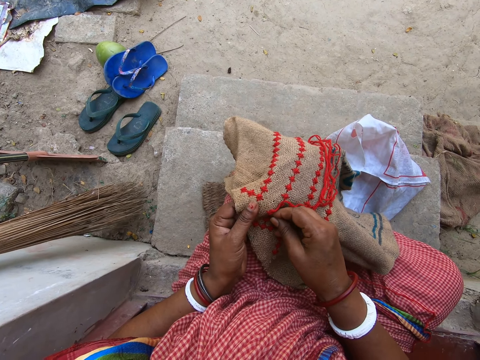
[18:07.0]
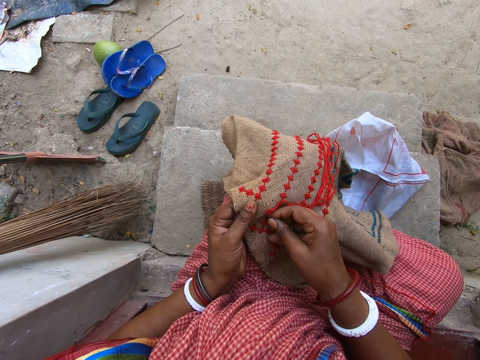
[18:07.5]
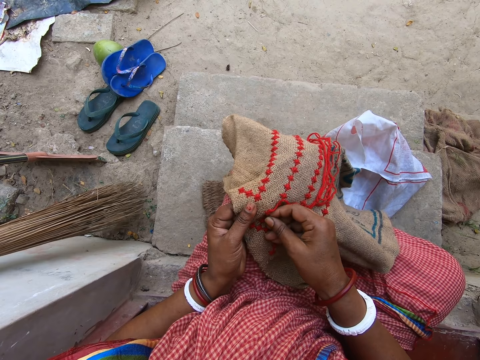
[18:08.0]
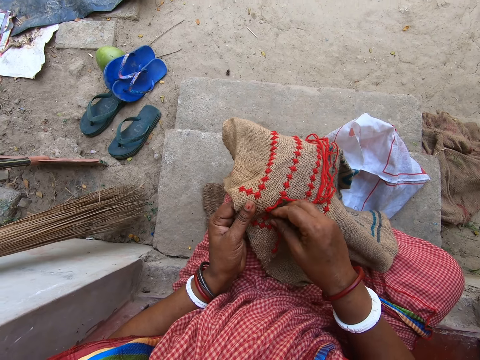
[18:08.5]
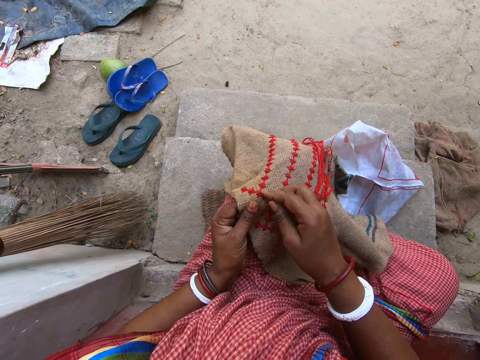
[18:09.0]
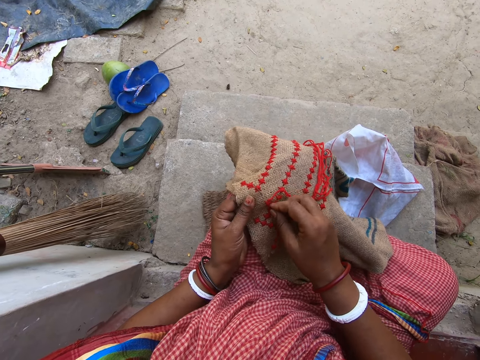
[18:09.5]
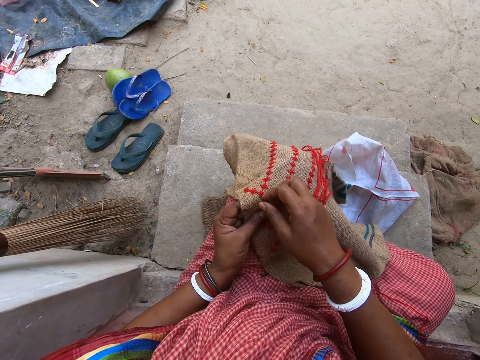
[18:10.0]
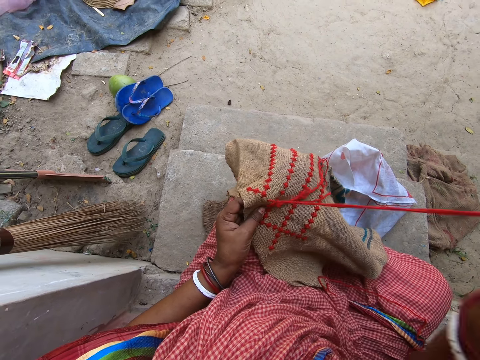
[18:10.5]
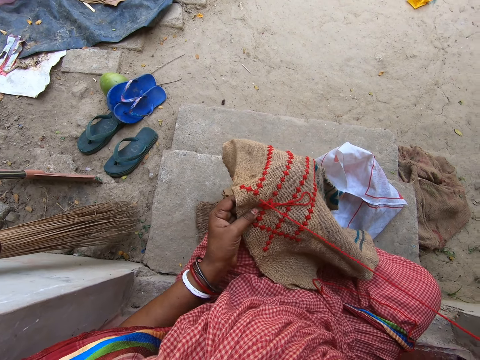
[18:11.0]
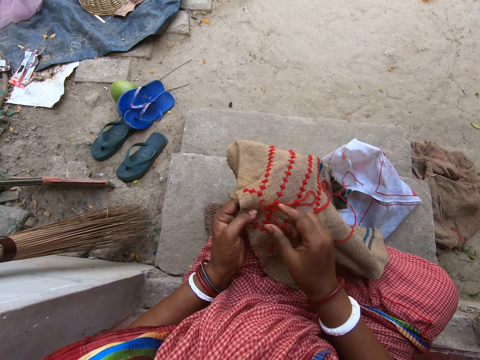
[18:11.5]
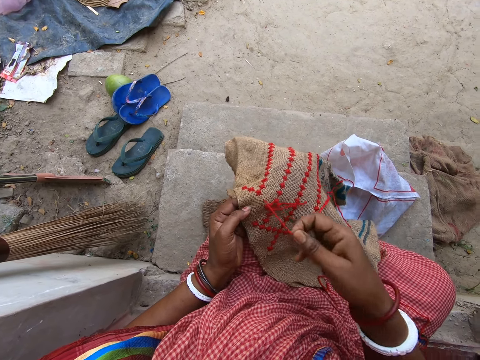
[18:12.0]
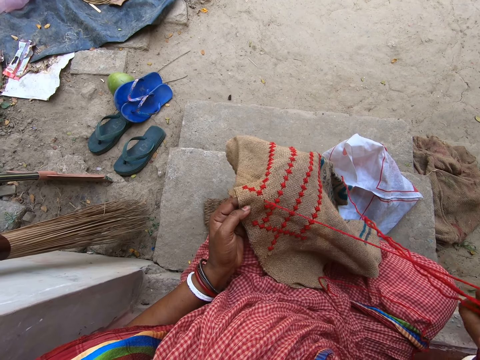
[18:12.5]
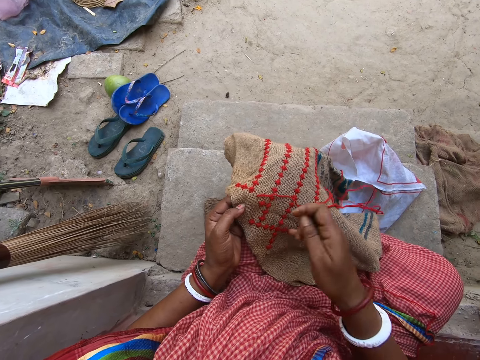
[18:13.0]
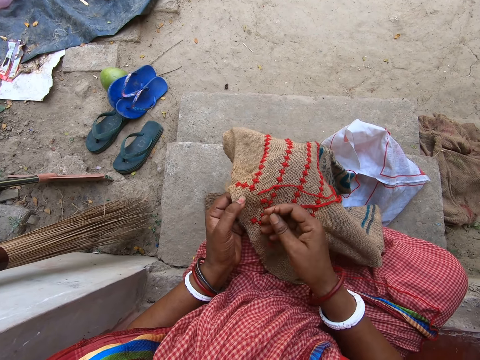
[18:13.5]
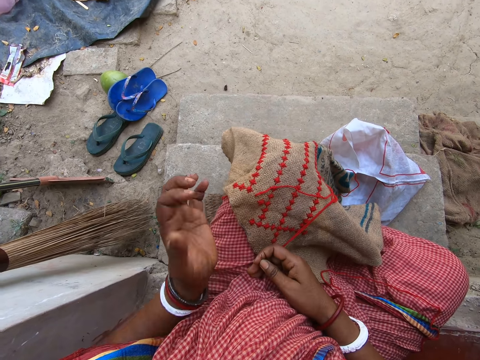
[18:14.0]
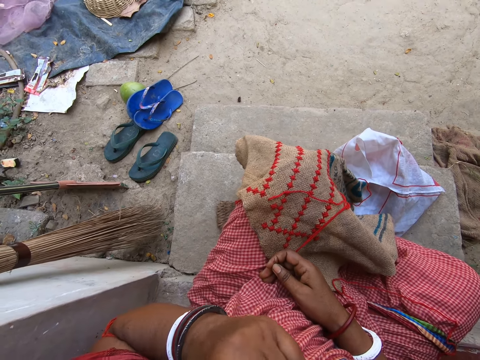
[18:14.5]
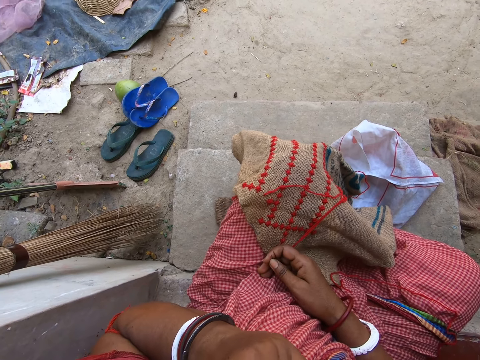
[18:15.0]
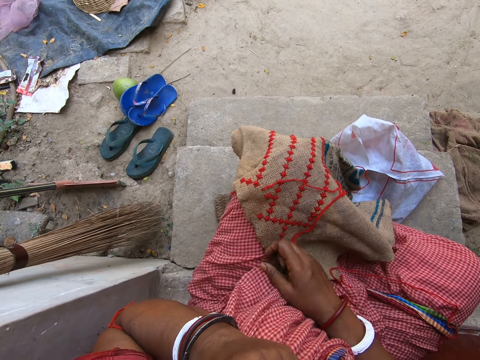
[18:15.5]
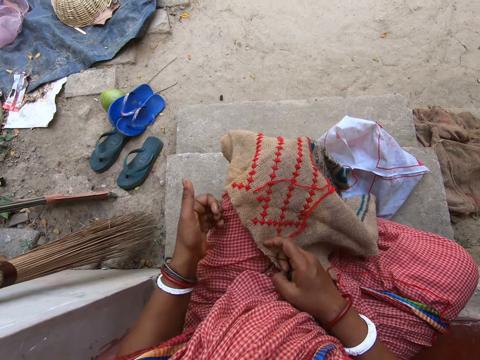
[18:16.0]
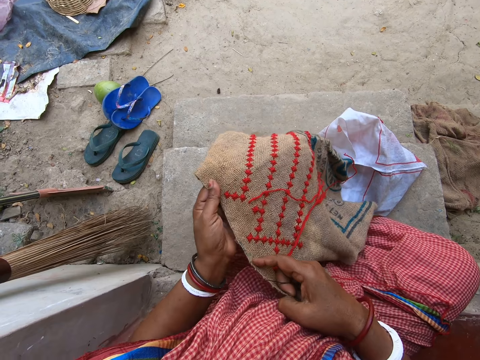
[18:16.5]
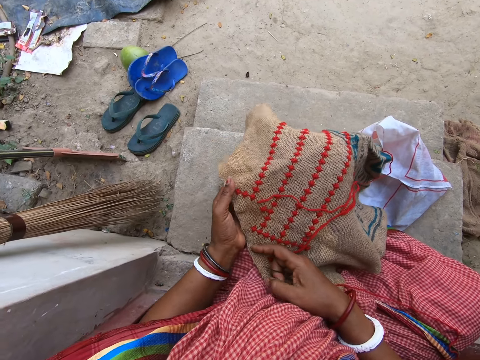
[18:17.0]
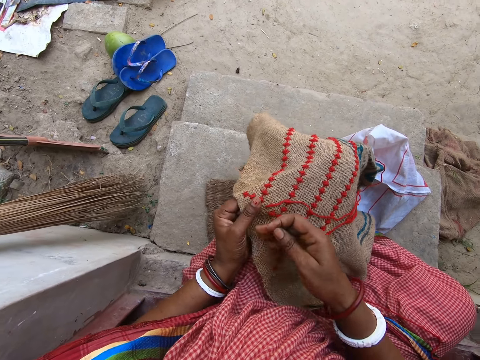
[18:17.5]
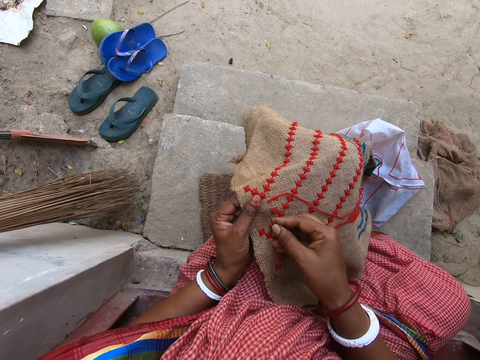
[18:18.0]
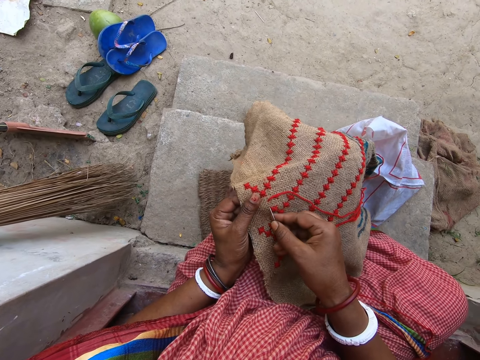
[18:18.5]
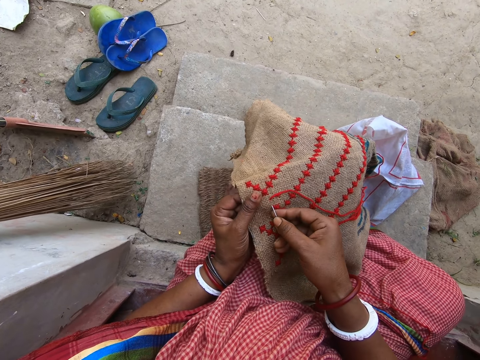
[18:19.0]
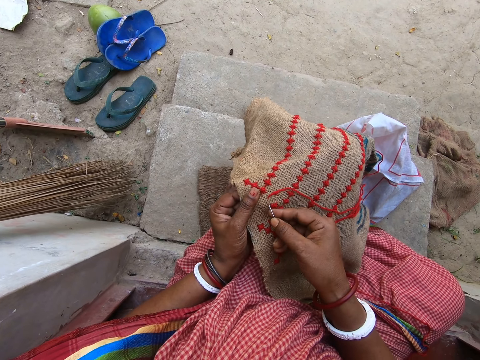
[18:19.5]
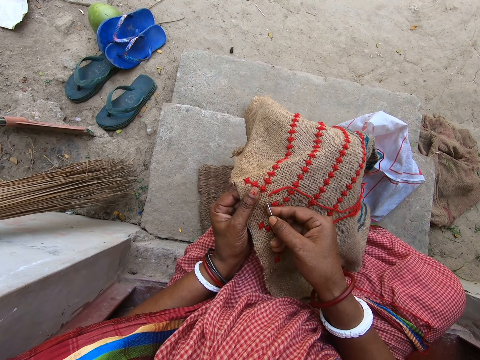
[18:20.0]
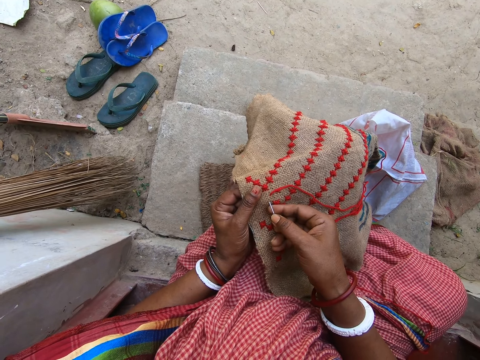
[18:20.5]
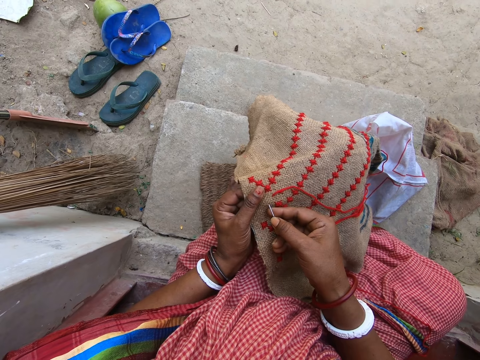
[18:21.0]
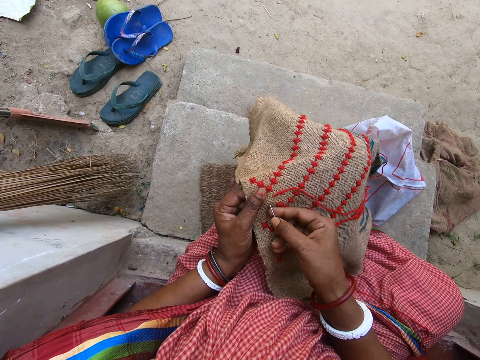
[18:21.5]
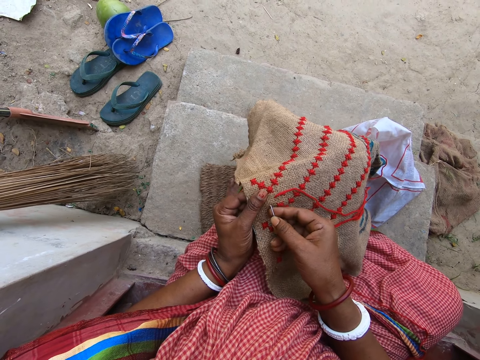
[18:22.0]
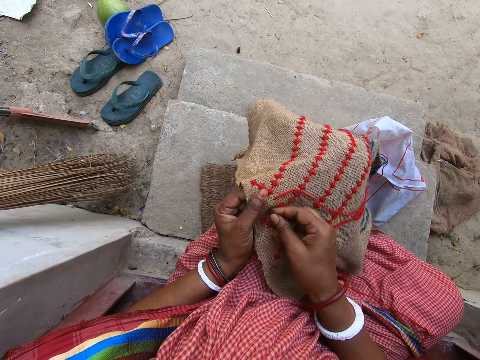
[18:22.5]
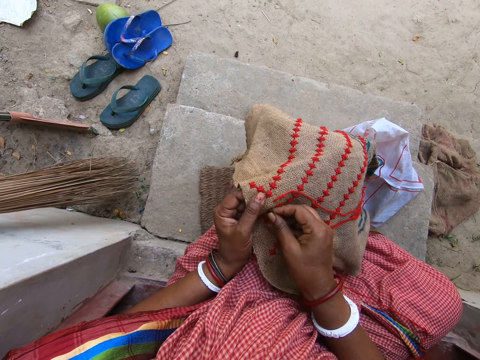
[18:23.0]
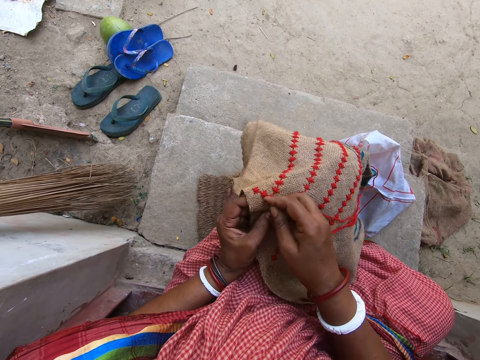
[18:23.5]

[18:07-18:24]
The camera wearer wipes the embroidery with her right hand. She raises her left hand. She holds her face. She holds the fabric with her left hand. She embroiders the fabric with the threaded needle in her right hand.

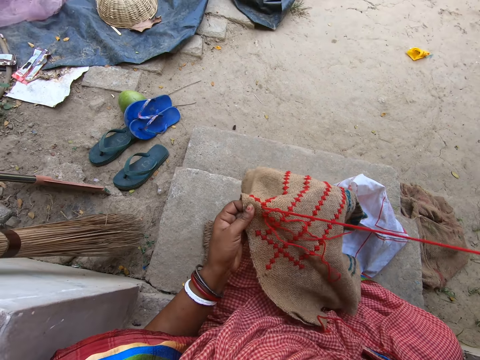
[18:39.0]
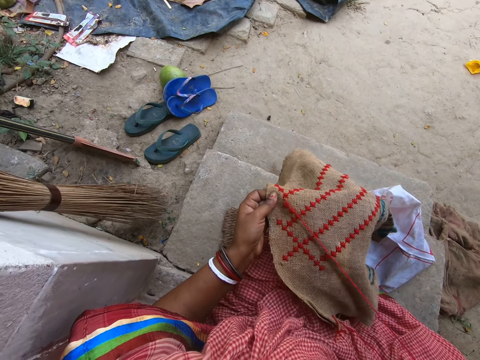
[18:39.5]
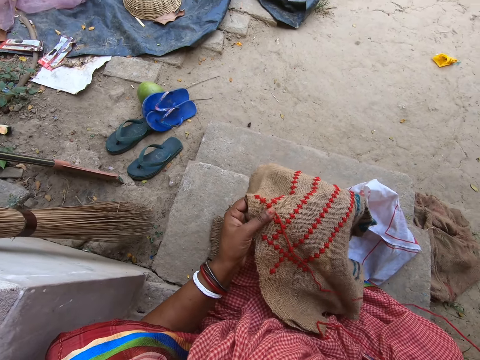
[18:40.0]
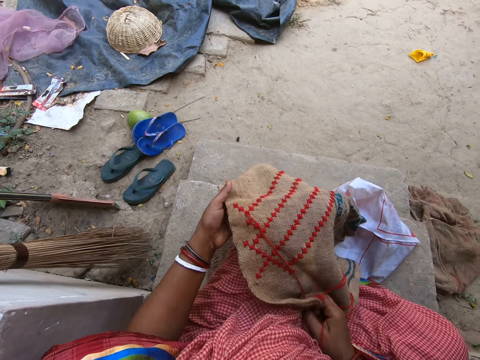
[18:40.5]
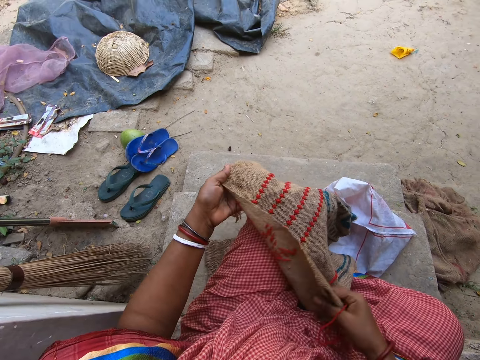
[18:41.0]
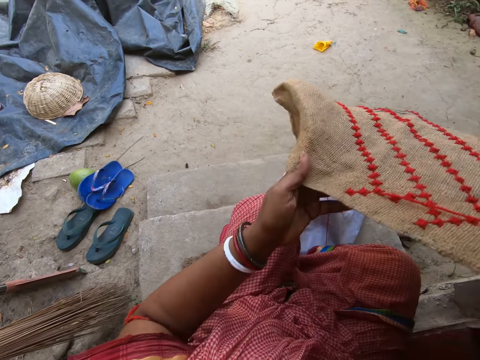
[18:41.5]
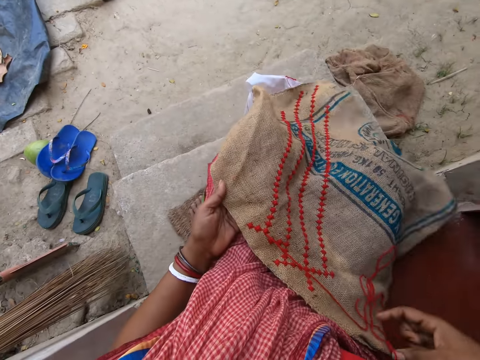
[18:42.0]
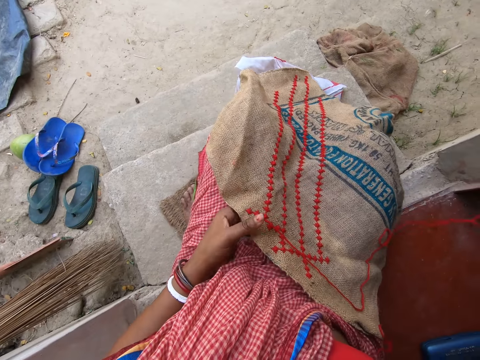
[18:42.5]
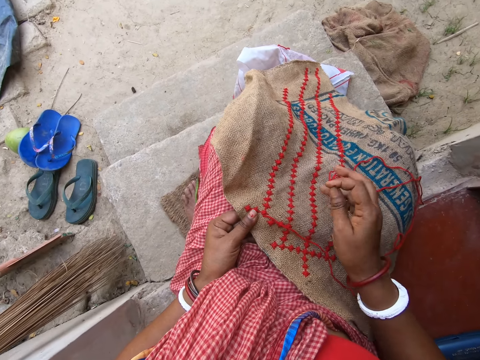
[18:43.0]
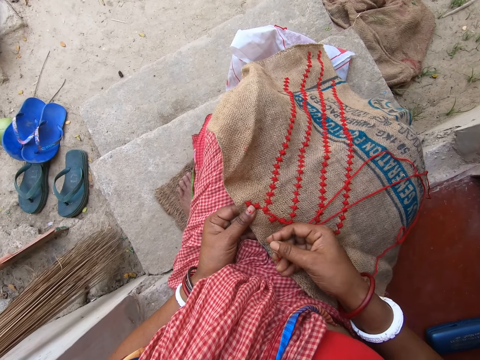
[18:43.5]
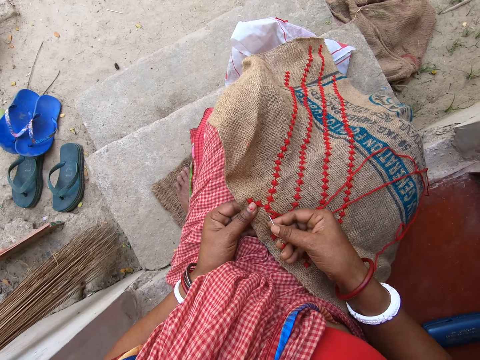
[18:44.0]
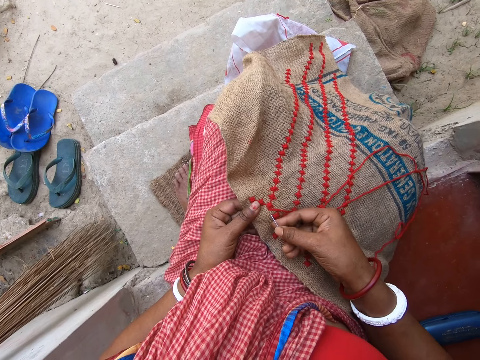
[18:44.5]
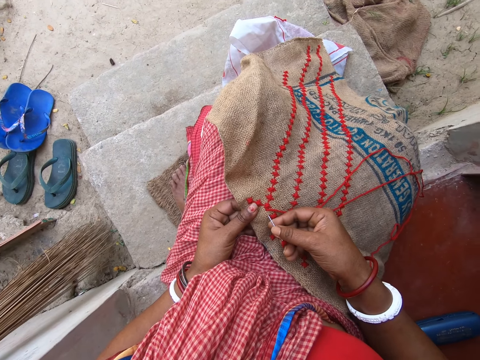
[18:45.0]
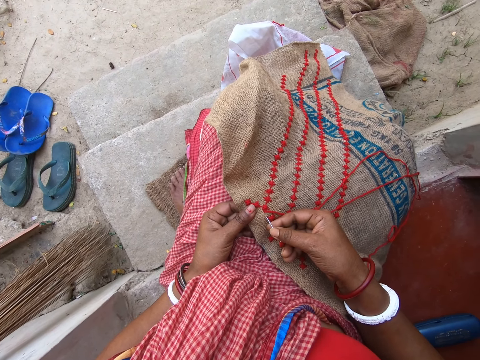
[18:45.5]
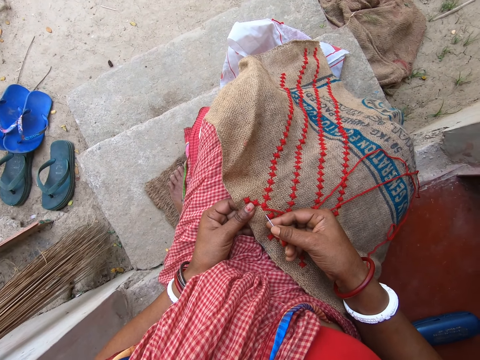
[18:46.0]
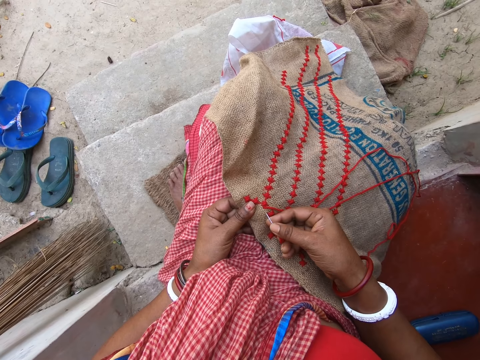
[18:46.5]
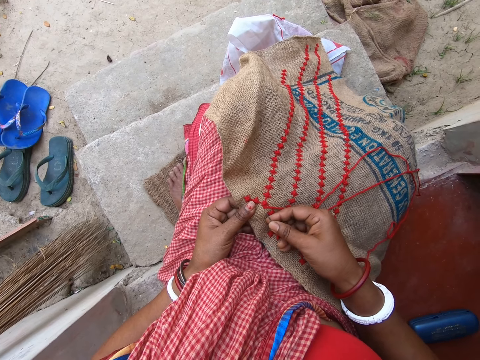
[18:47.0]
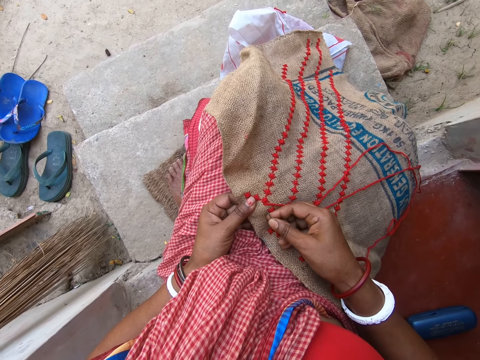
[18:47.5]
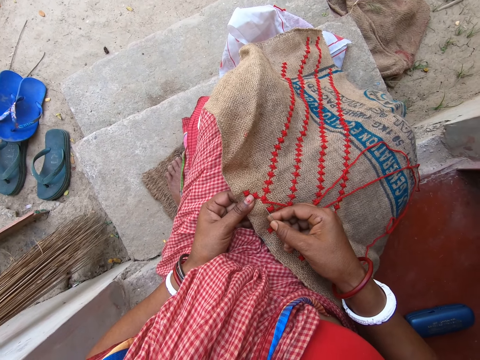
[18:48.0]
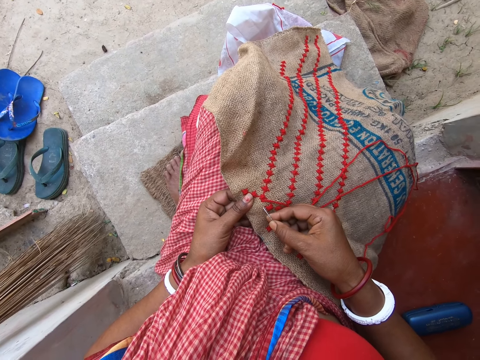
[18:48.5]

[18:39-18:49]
The camera wearer picks the fabric from her thigh with both hands. She moves the mat. She drops the fabric on her thigh with both hands. She embroiders the fabric with the threaded needle in her right hand.
